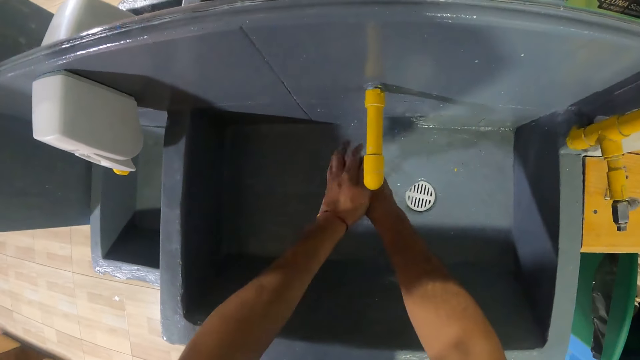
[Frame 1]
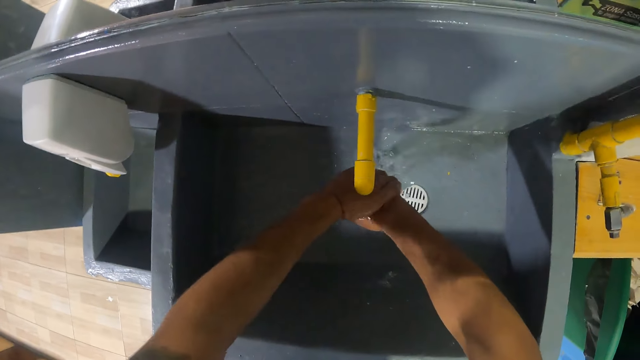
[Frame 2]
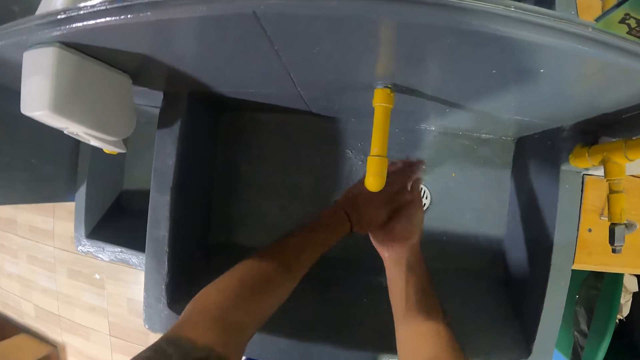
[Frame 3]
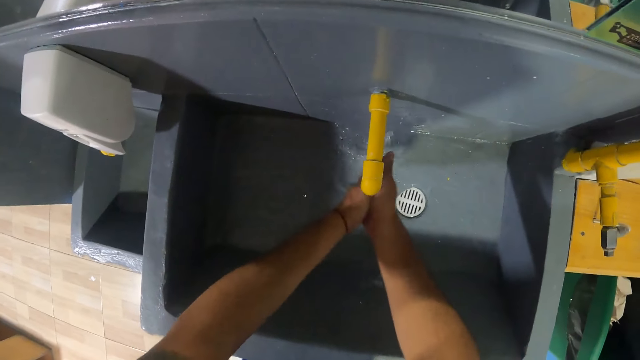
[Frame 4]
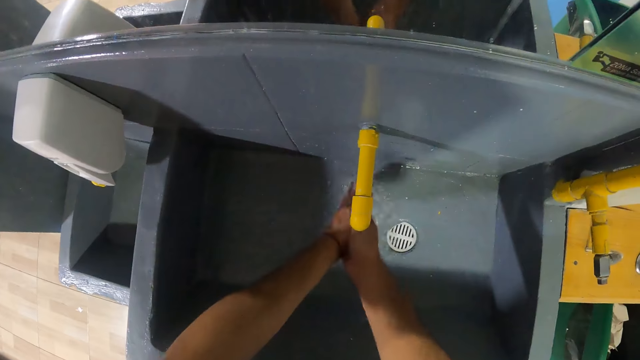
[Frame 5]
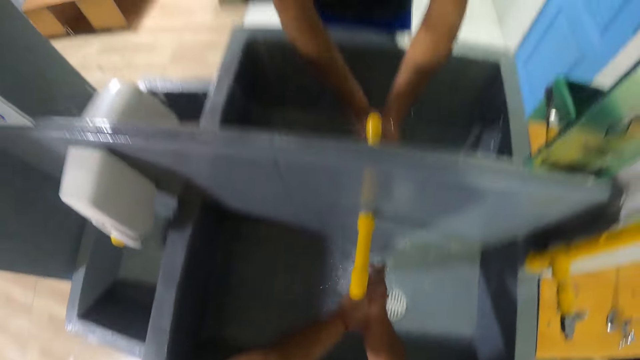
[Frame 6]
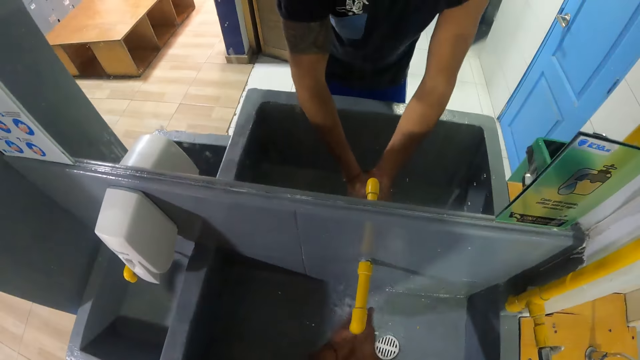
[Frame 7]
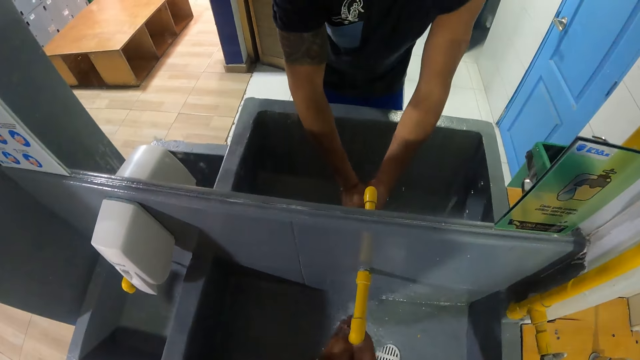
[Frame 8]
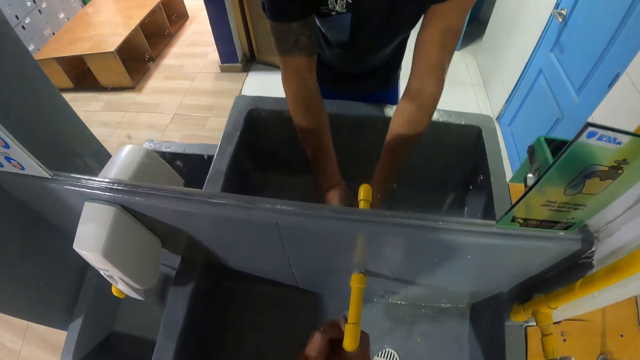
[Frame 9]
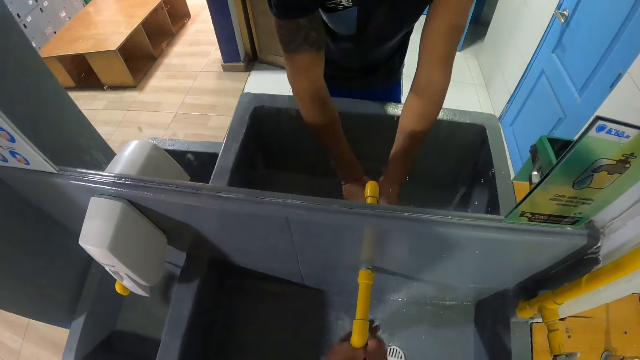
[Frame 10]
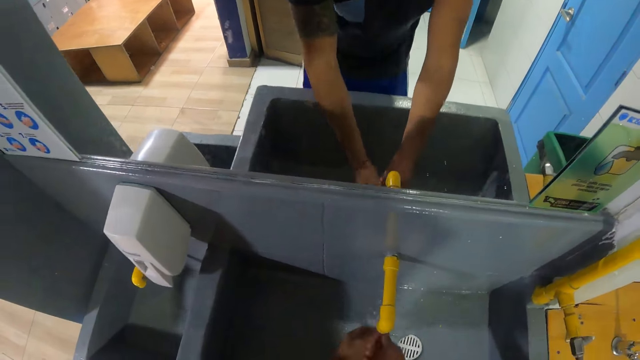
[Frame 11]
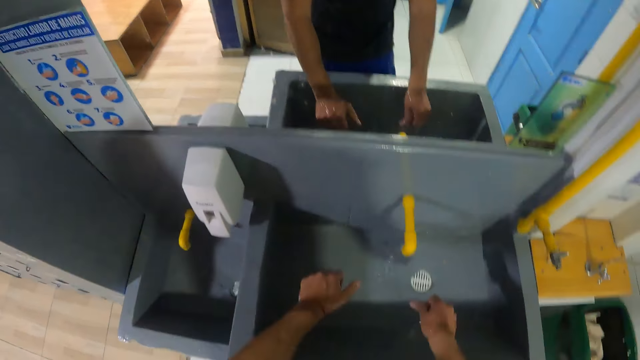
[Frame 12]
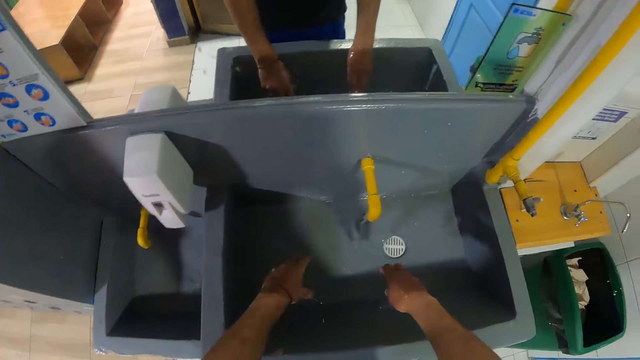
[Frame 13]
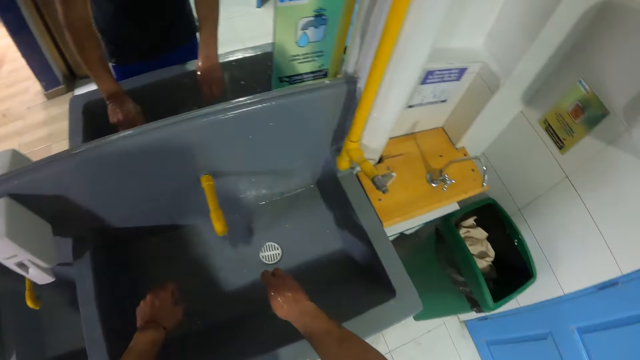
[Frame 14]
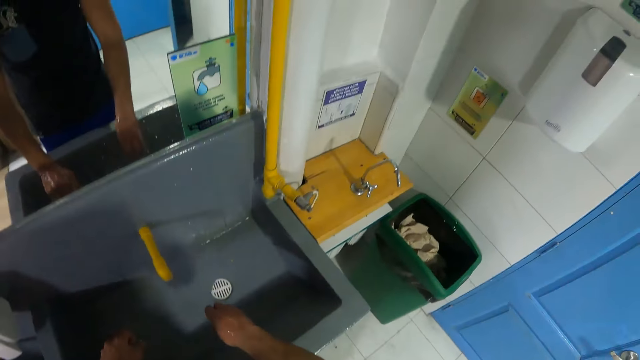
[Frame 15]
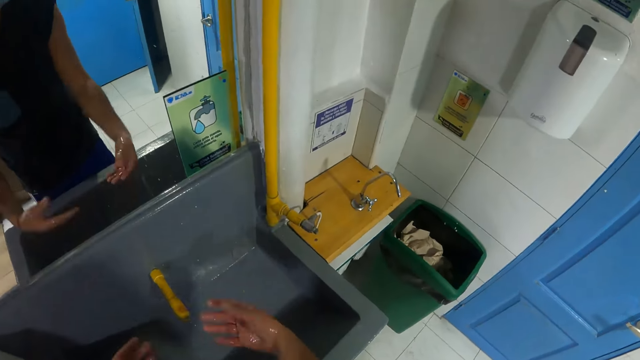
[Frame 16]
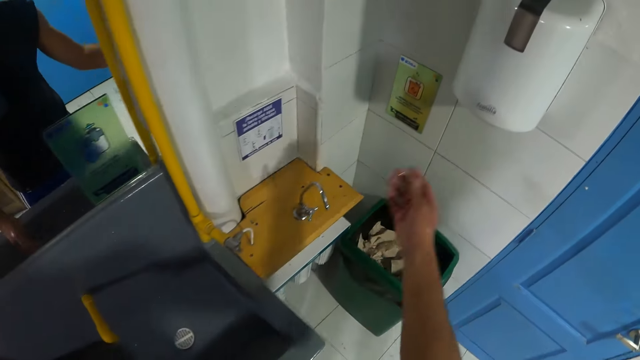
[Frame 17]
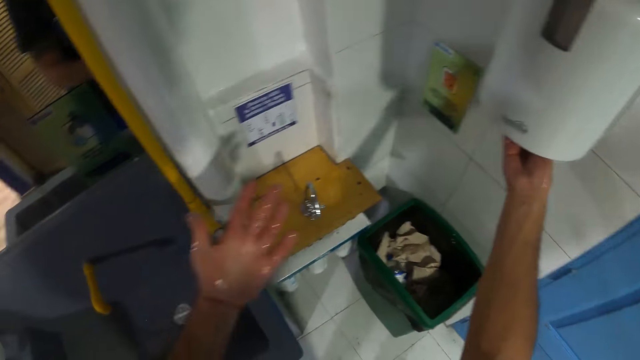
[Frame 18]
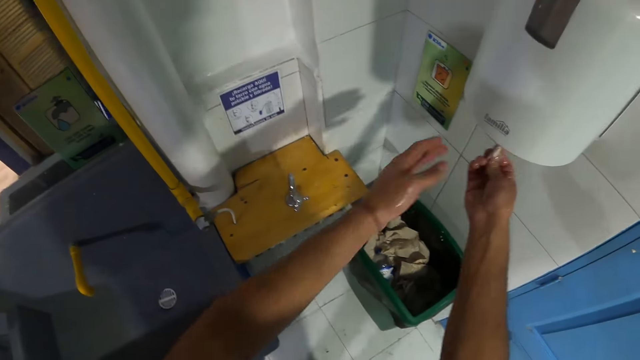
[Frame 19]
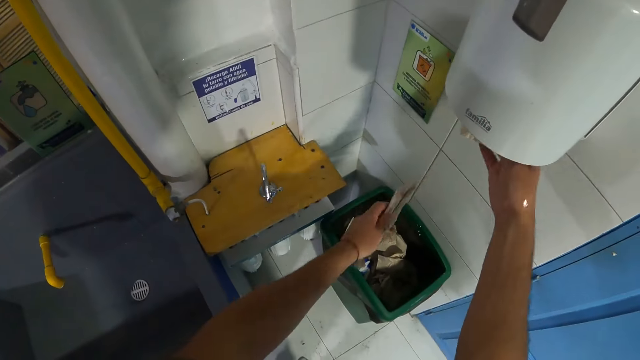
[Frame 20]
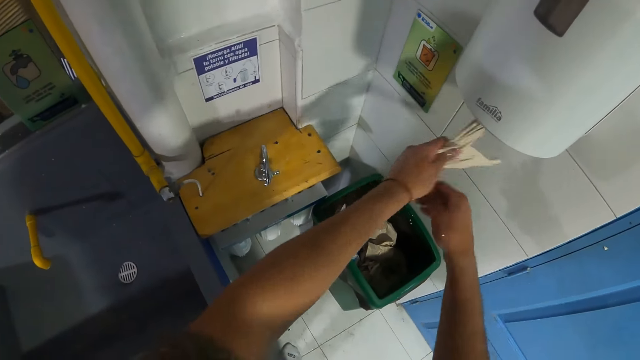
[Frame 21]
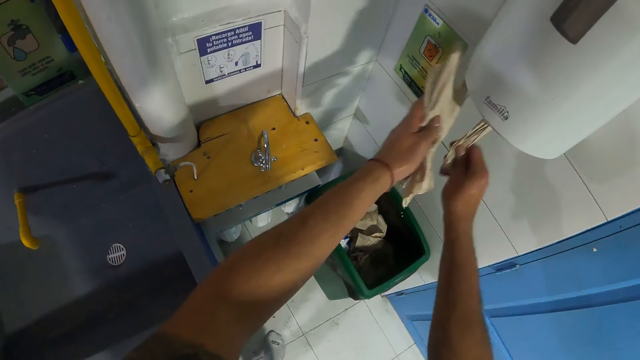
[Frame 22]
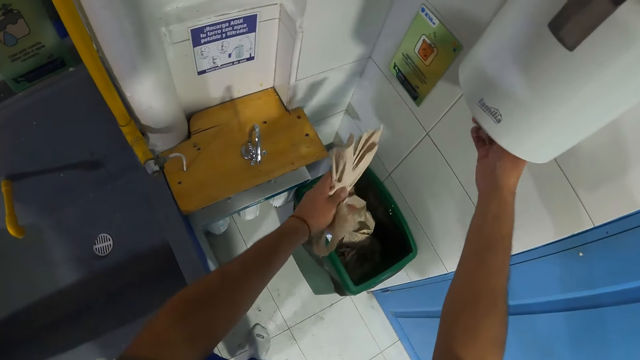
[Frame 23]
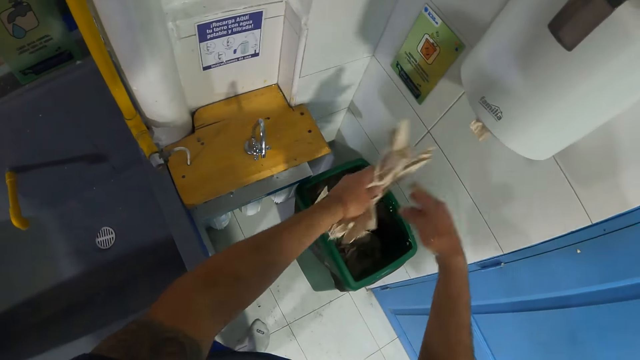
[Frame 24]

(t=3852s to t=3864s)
The camera wearer shakes hands to remove water. They pick out wipes from a wipes dispenser with both hands.

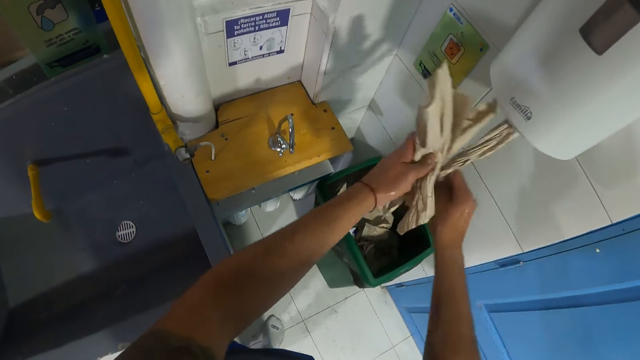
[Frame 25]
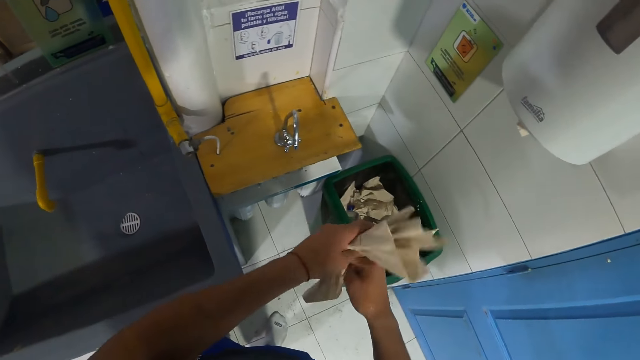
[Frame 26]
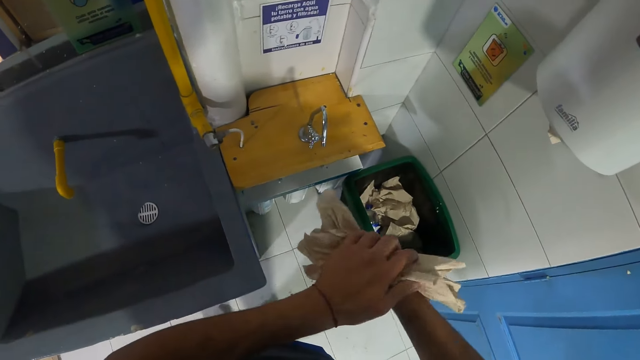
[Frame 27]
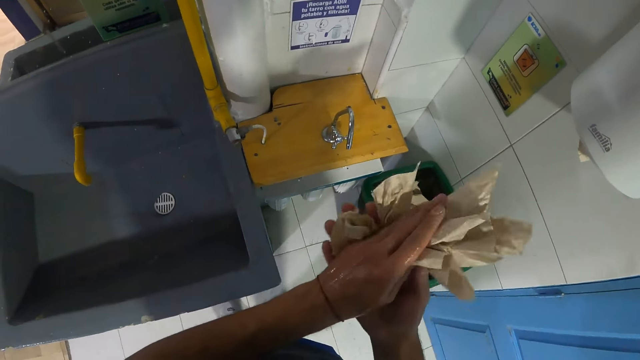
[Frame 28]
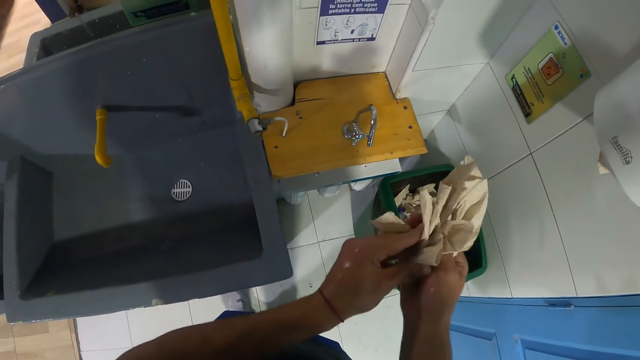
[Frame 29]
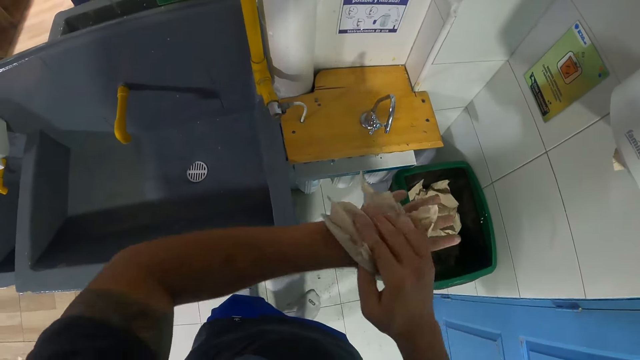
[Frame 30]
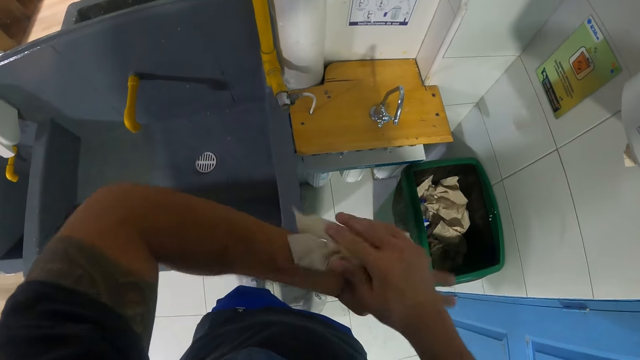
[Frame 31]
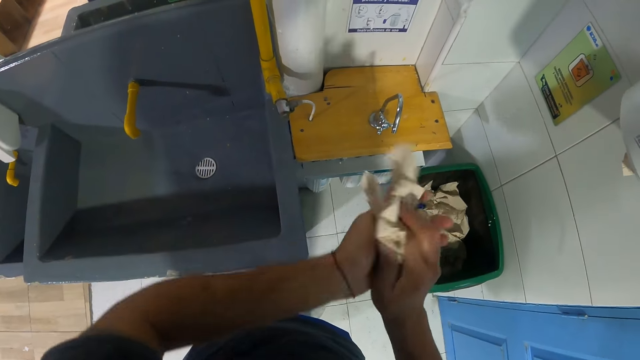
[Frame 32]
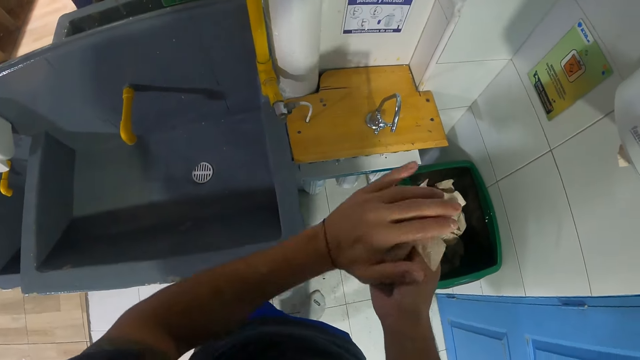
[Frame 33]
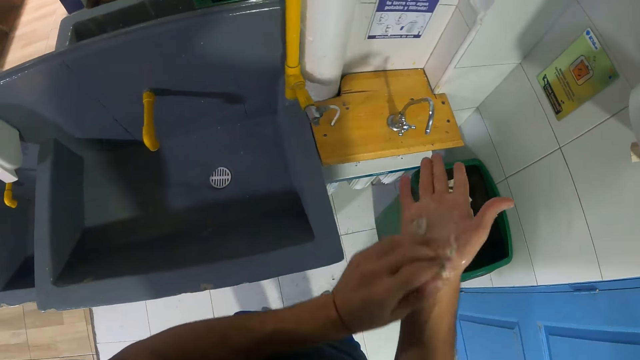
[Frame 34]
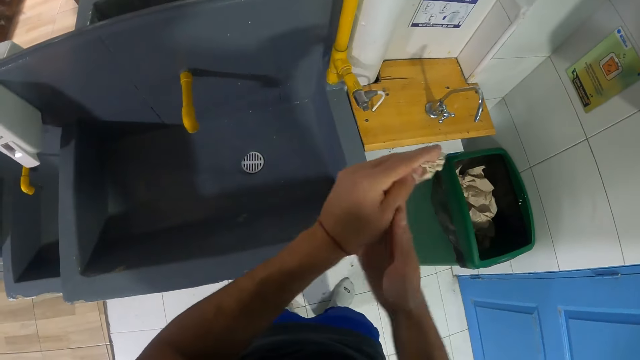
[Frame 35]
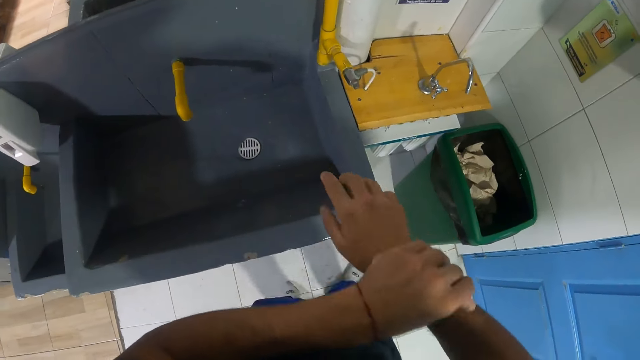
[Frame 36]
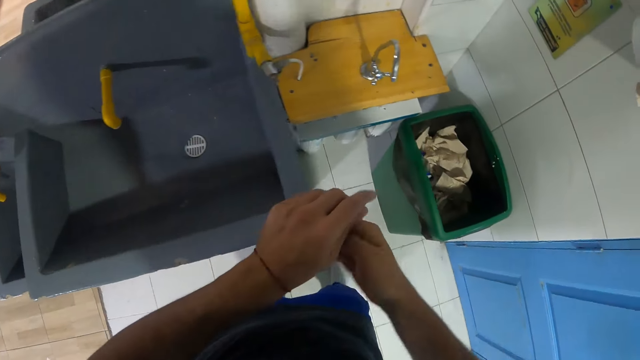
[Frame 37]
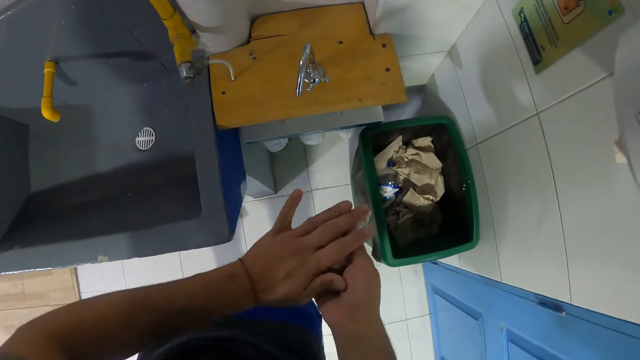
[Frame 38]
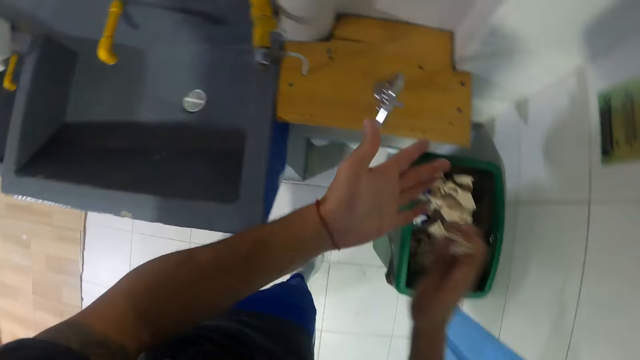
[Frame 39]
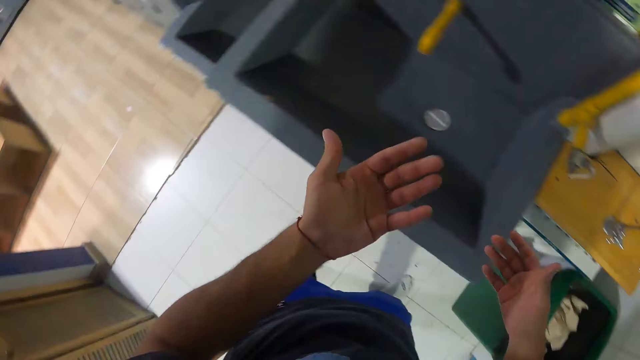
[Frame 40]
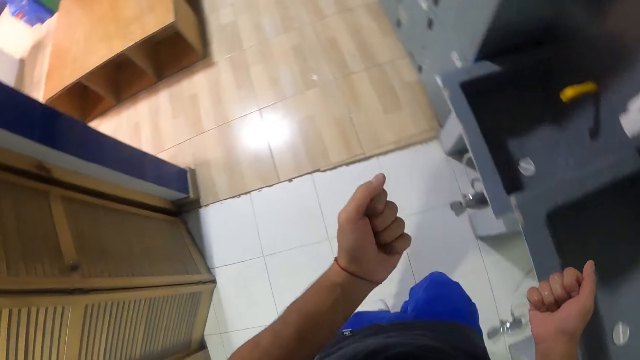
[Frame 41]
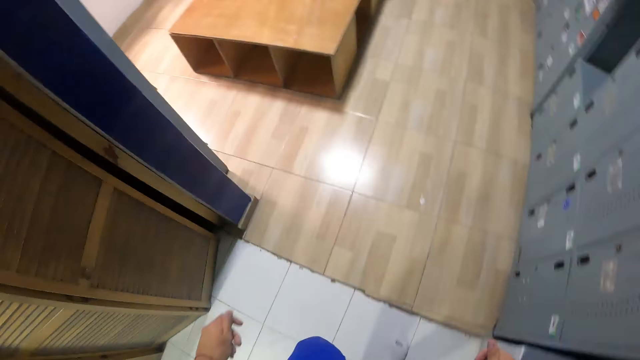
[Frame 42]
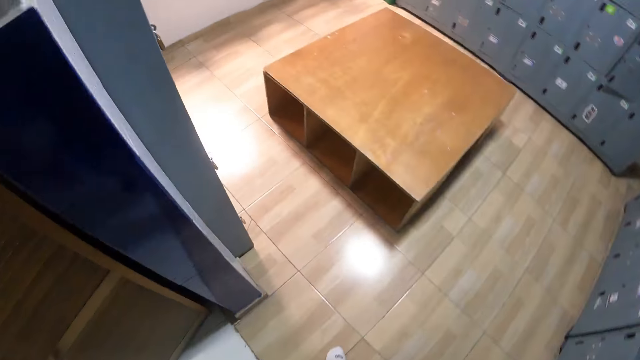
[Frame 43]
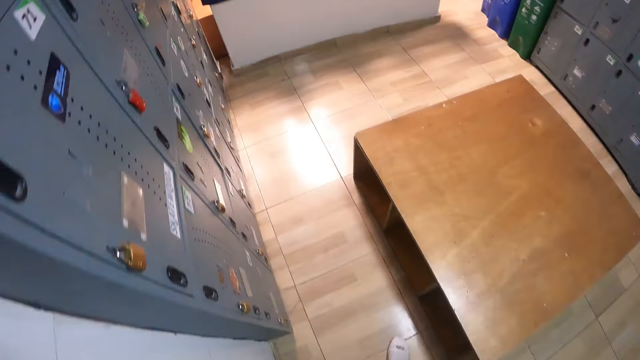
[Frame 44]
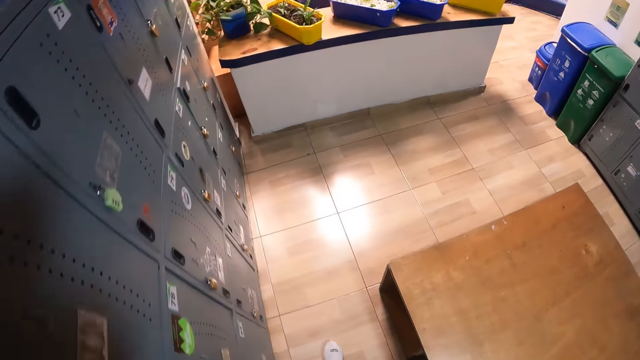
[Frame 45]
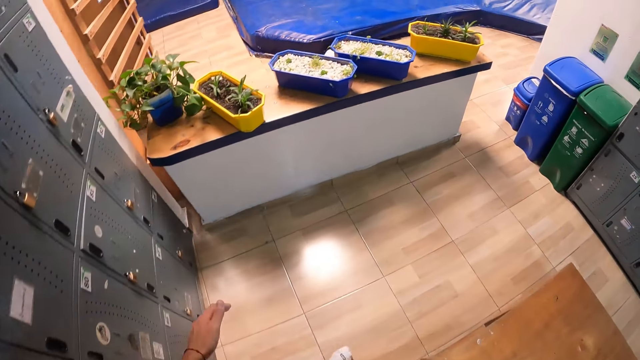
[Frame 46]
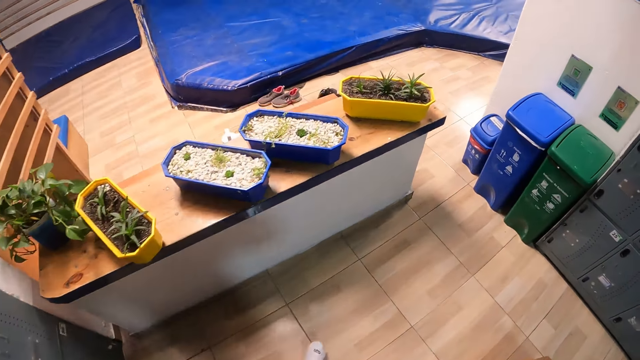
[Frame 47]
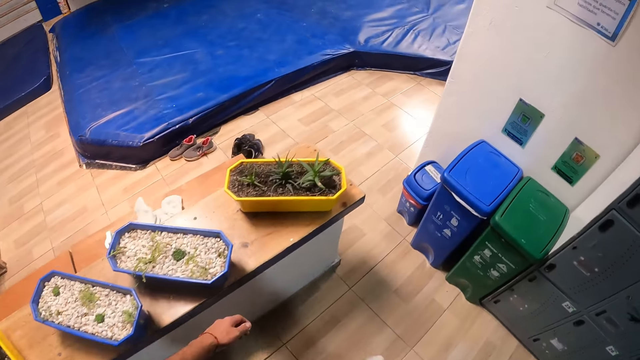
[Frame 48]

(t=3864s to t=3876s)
The camera wearer wipes his hands with the wipes. He bins the wipes with his right hand. He walks around the room. He walks back to the bench.
